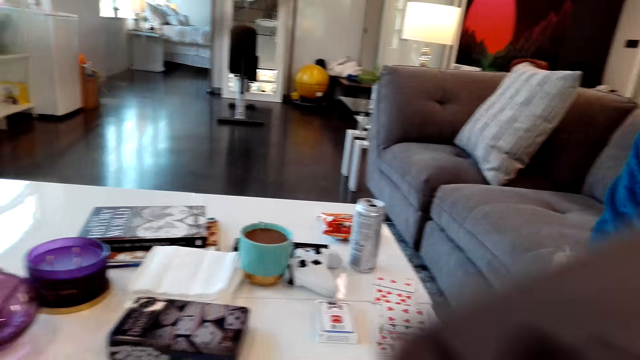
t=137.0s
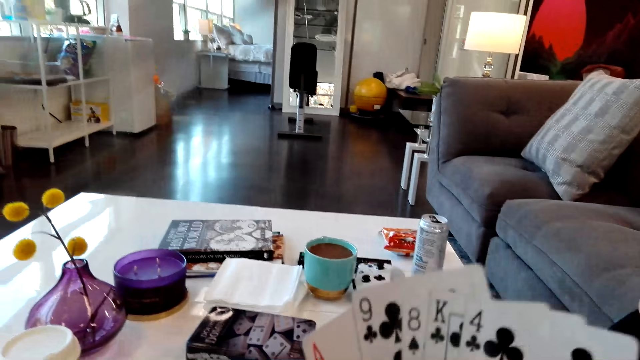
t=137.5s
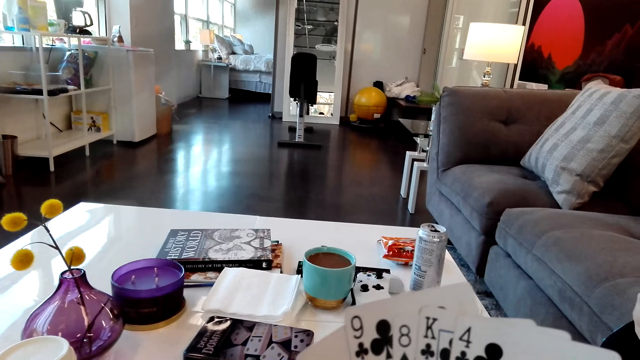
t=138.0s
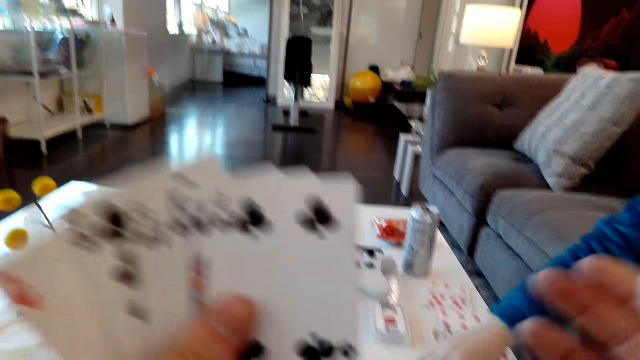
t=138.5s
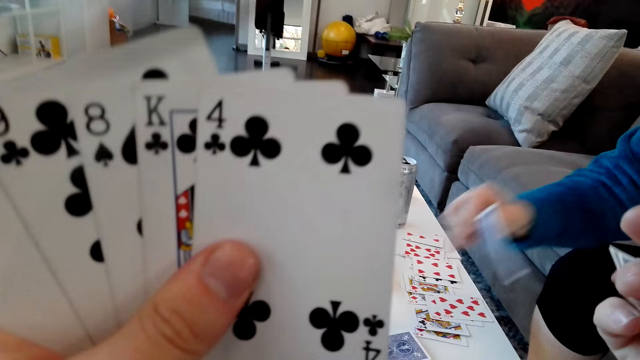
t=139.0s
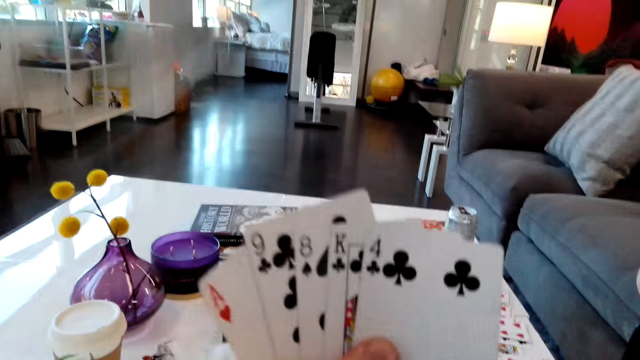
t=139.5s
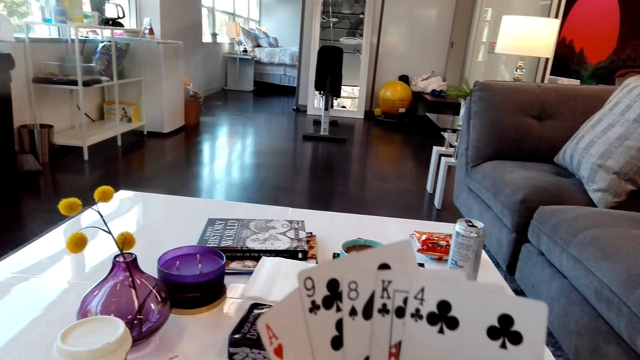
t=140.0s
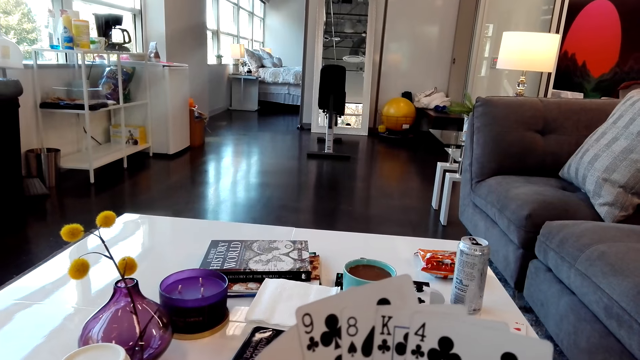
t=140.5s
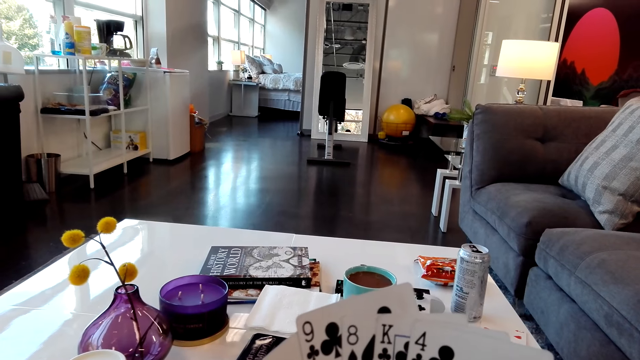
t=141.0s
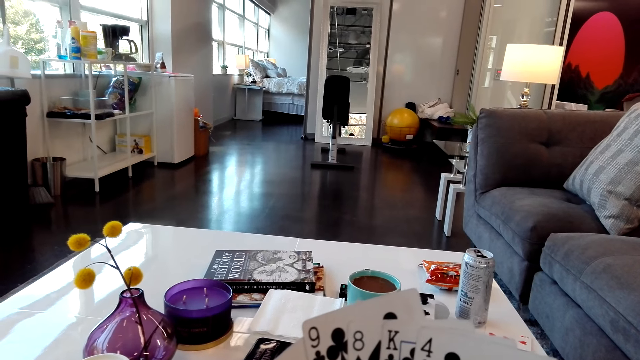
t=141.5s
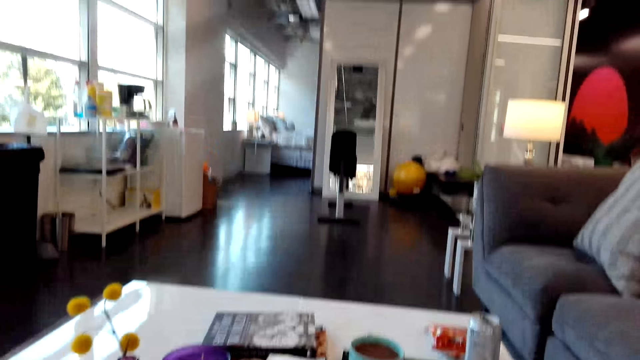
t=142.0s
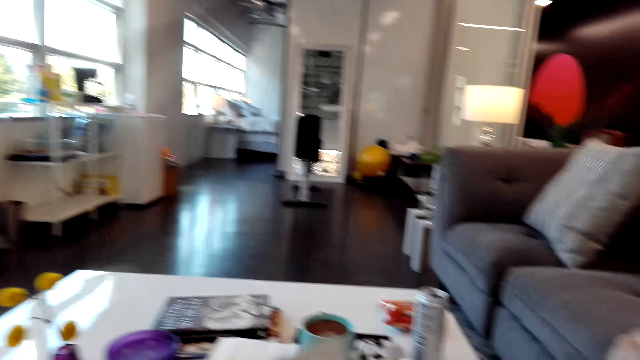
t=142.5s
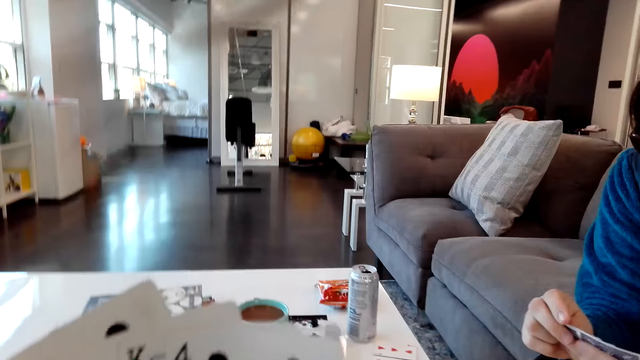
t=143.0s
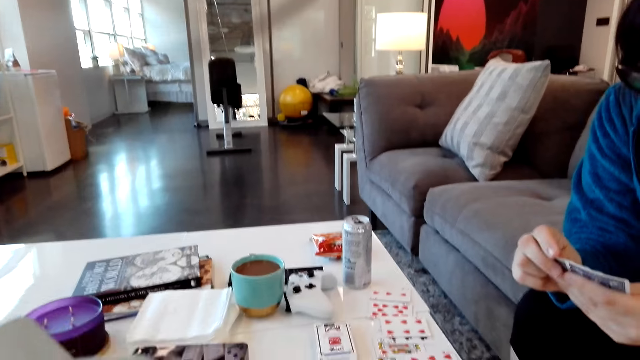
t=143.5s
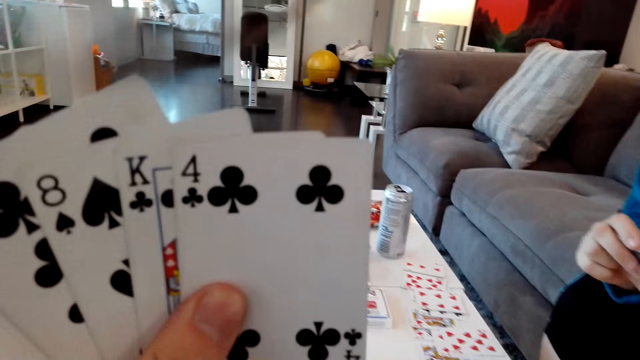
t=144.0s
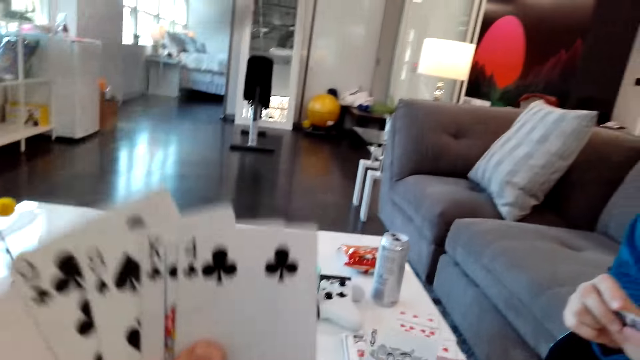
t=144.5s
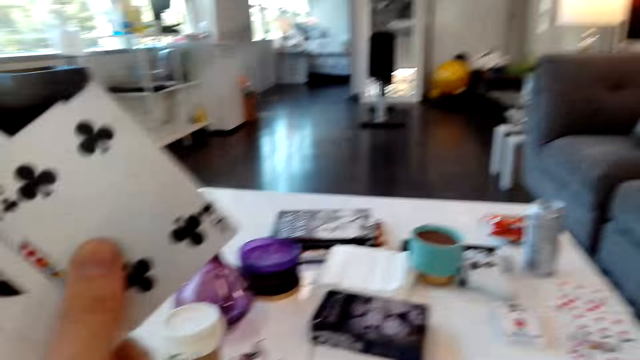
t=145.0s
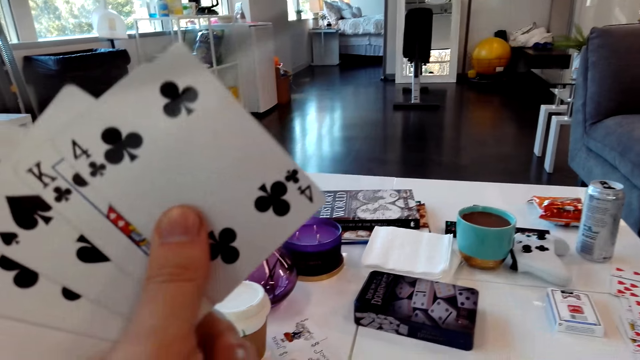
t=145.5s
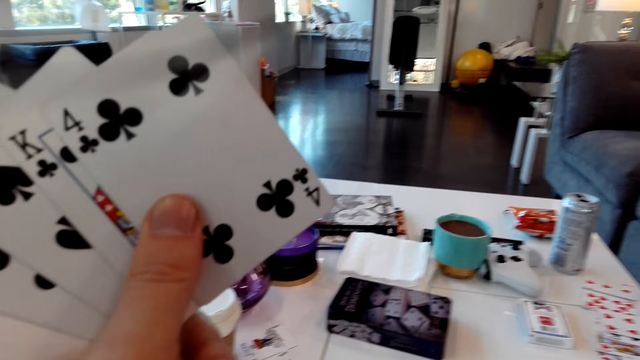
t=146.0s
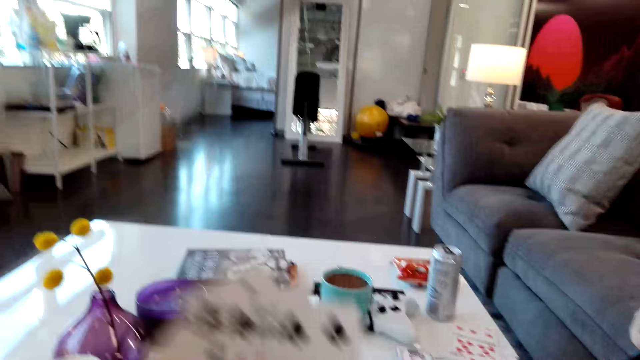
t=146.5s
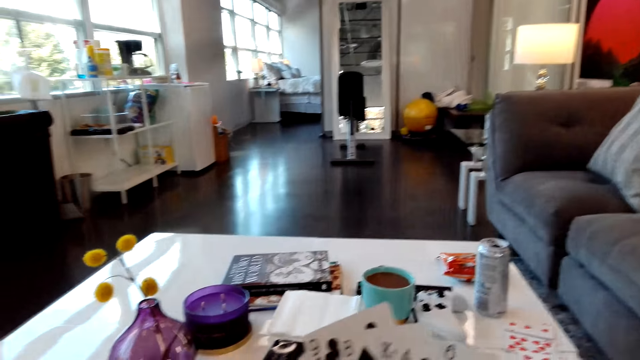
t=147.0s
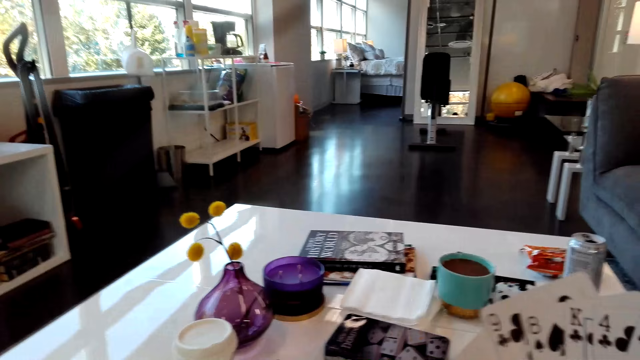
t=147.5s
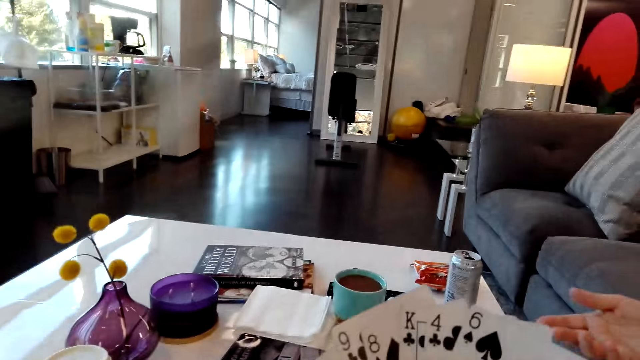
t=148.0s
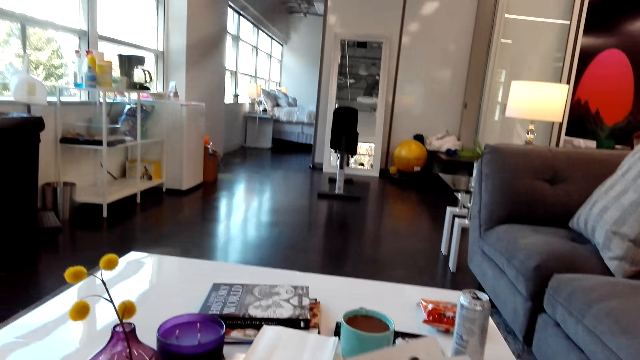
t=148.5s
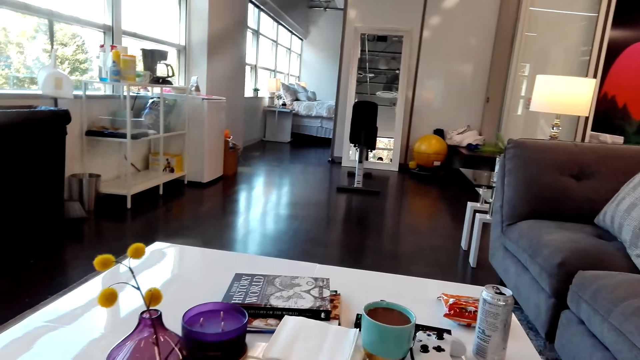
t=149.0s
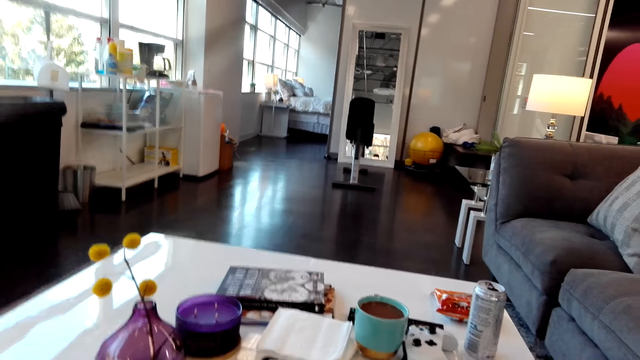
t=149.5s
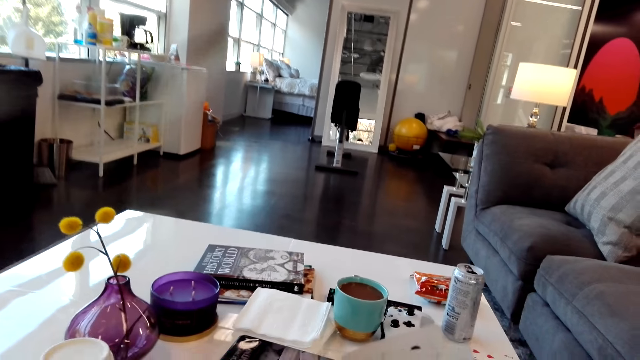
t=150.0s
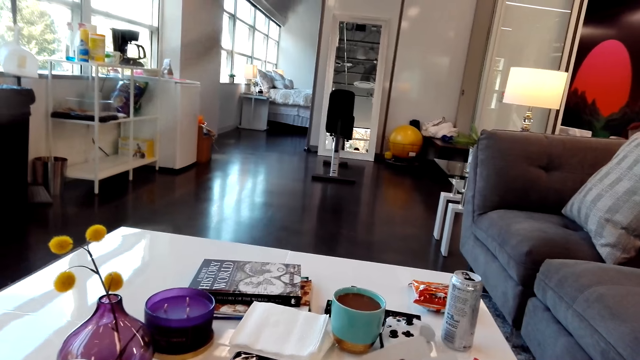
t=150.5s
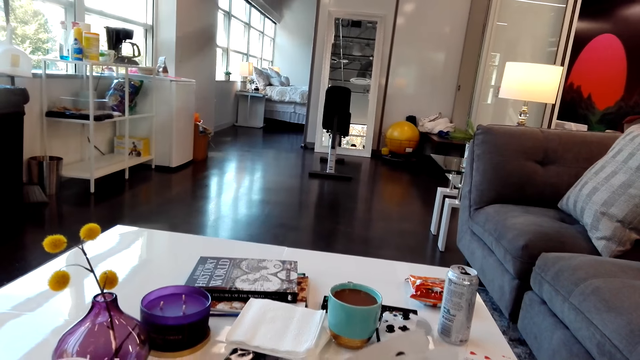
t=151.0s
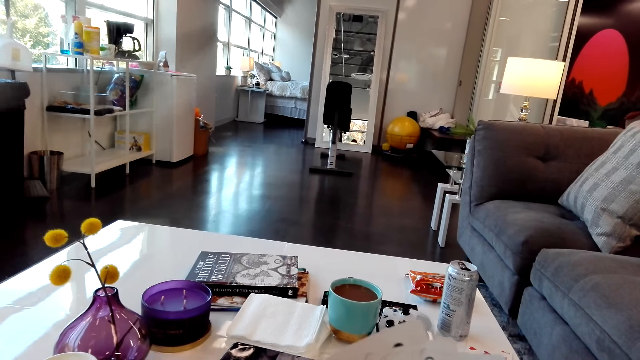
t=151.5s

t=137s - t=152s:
A person picks a card on the table. The camera wearer puts the card on the table. They look at the card.

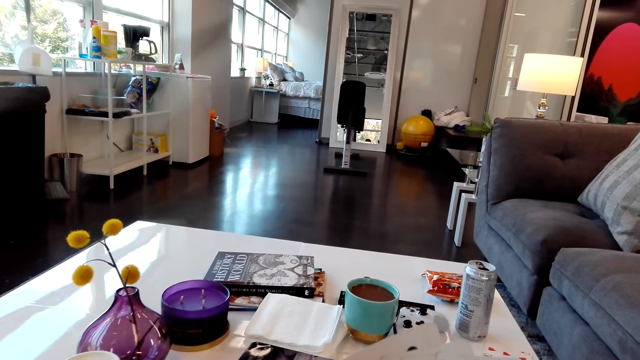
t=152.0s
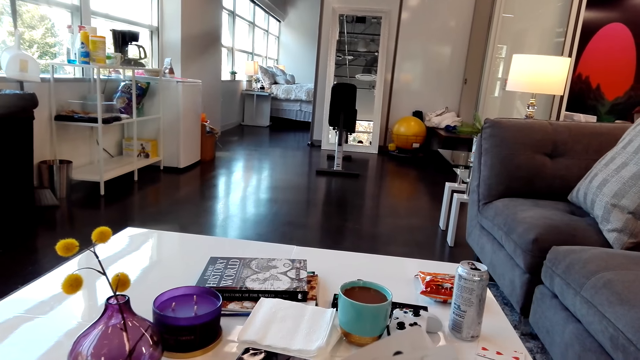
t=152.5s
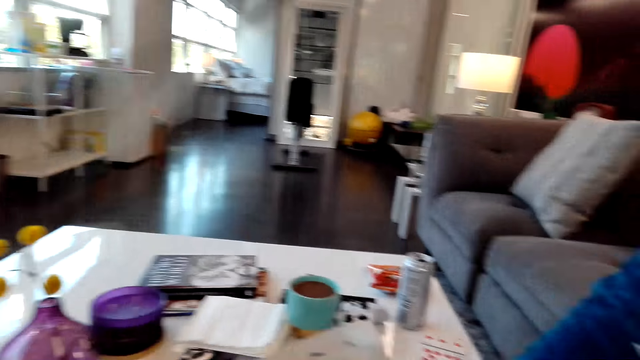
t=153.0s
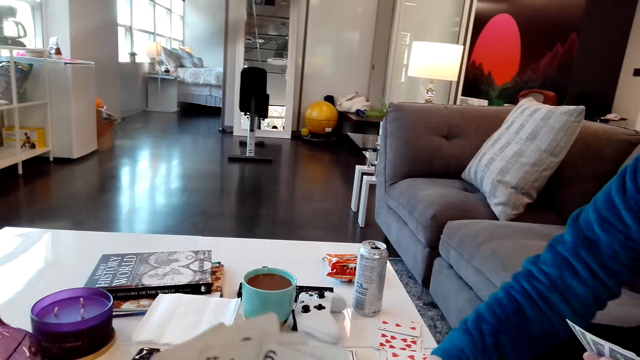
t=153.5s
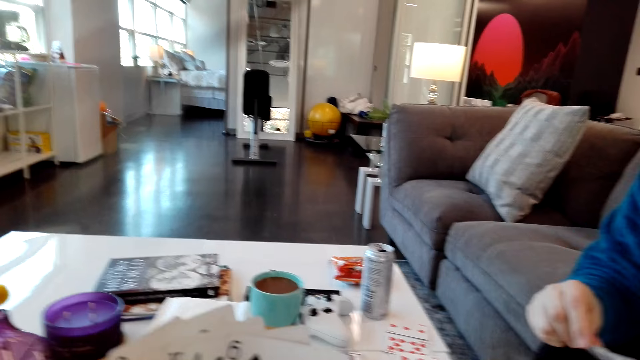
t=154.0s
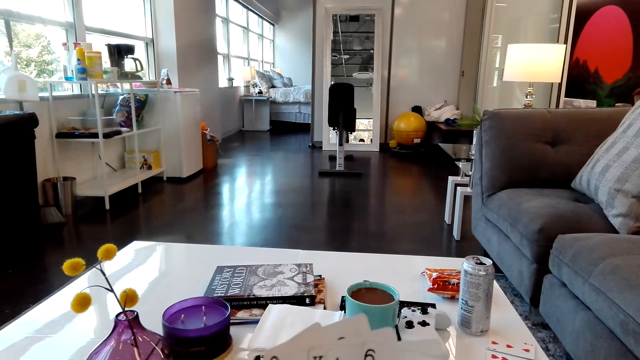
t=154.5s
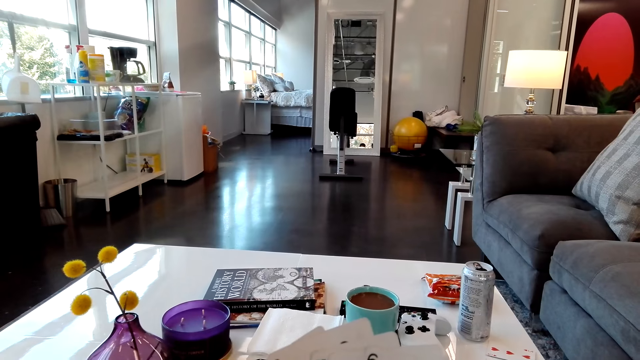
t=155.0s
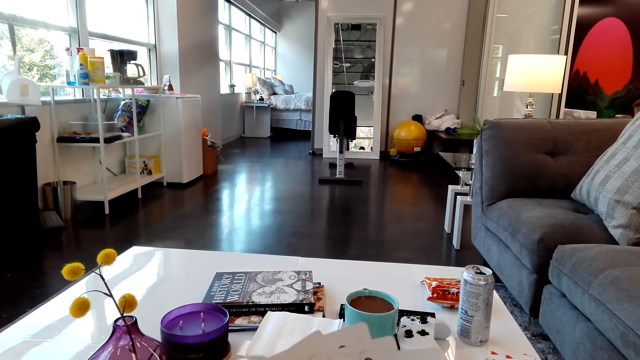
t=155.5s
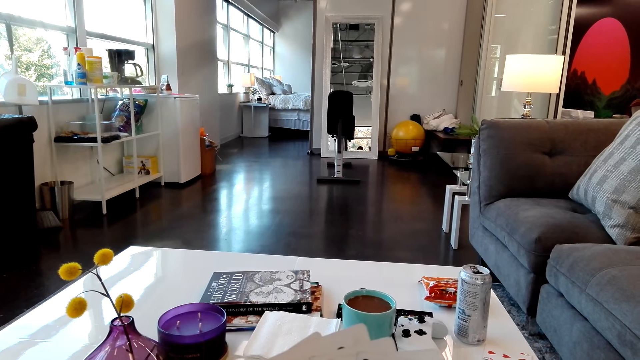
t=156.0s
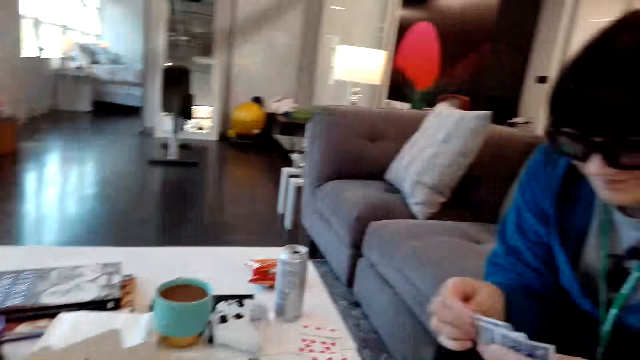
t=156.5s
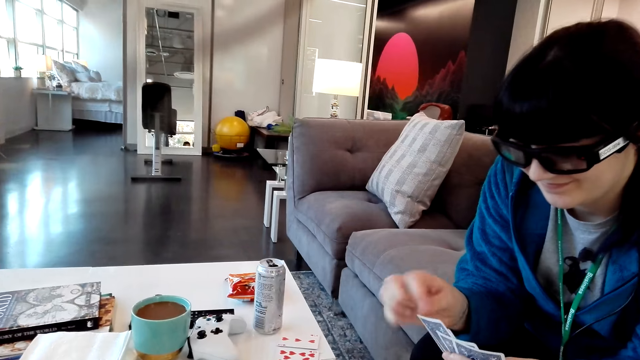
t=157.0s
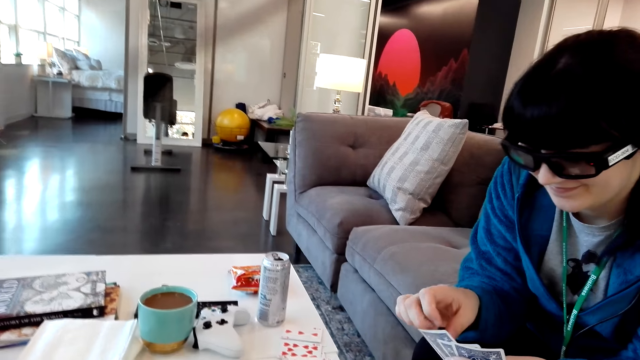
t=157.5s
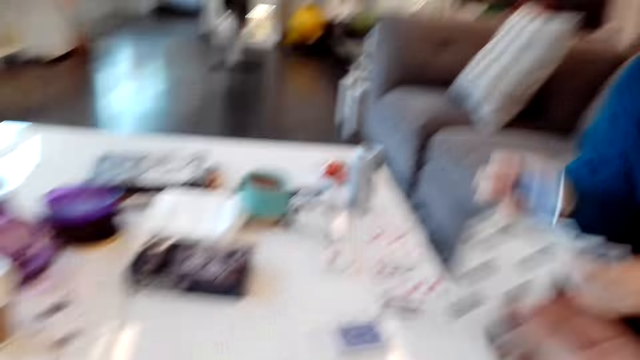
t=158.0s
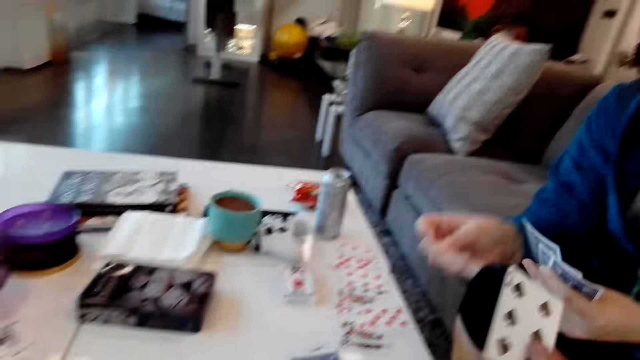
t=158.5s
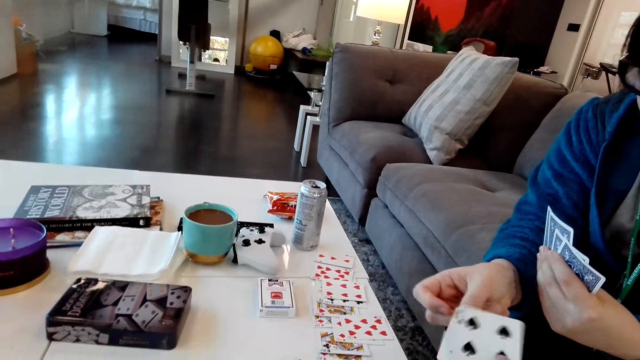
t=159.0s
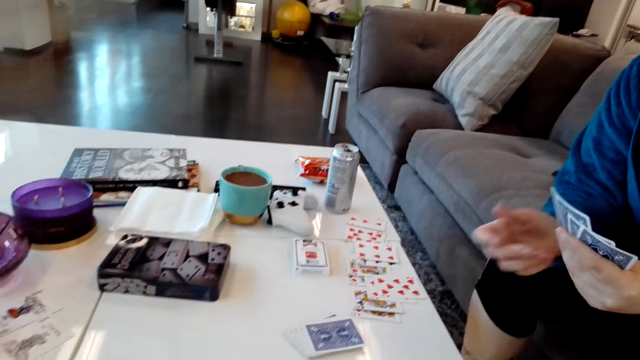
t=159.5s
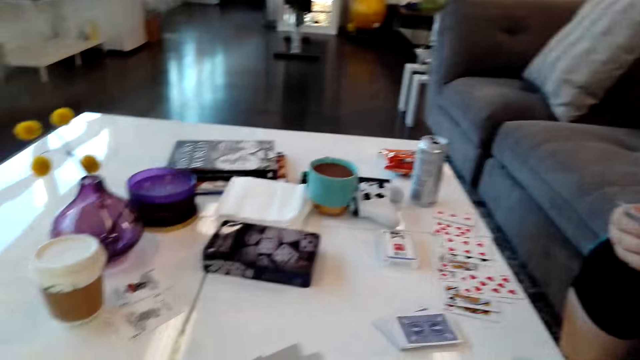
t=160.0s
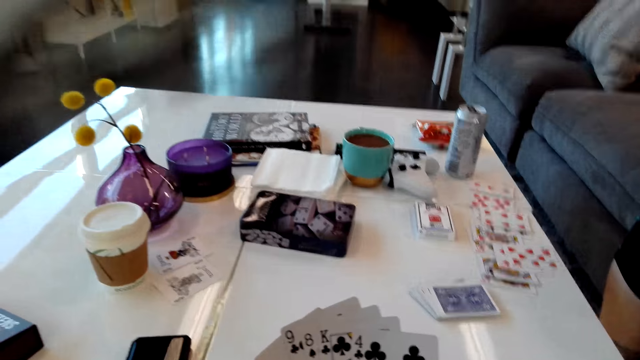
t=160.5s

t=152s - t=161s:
A person picks a card. The person gives the camera wearer a card. The camera wearer puts a card on the table.
